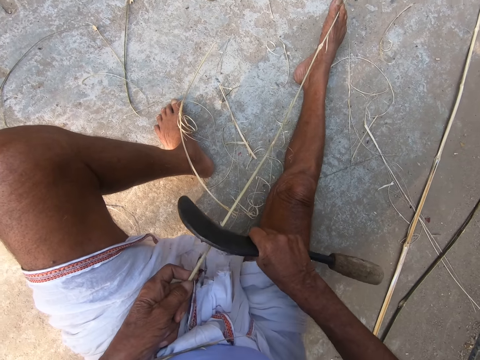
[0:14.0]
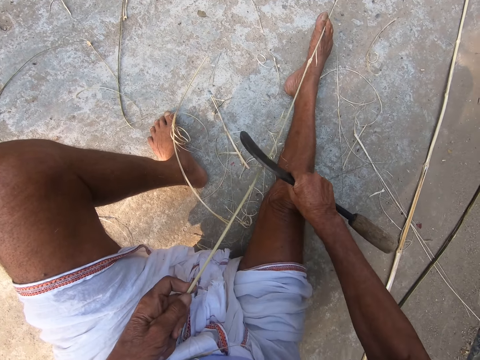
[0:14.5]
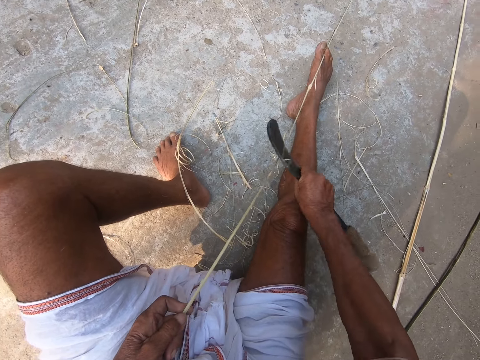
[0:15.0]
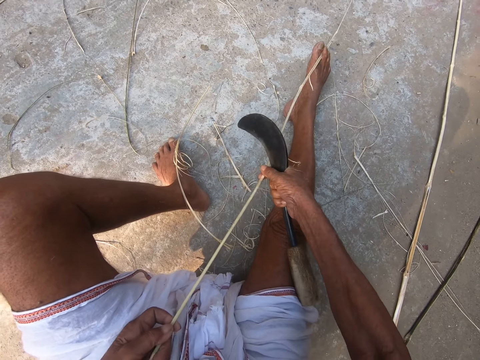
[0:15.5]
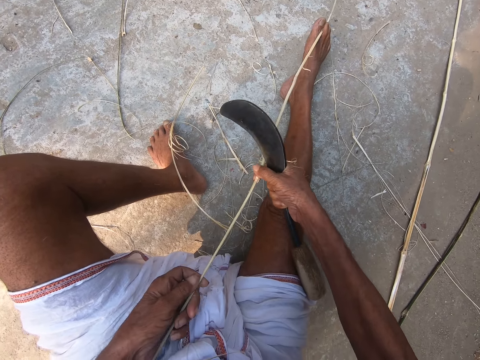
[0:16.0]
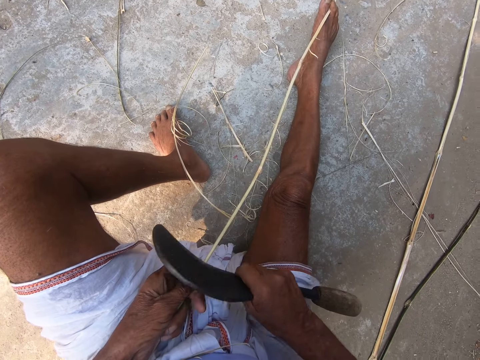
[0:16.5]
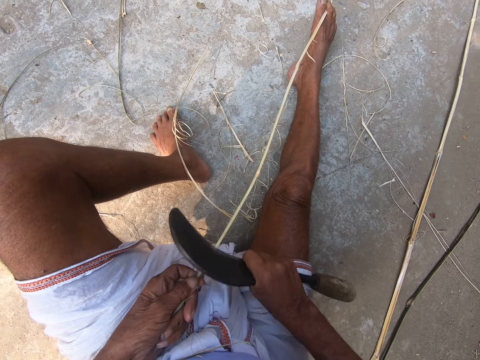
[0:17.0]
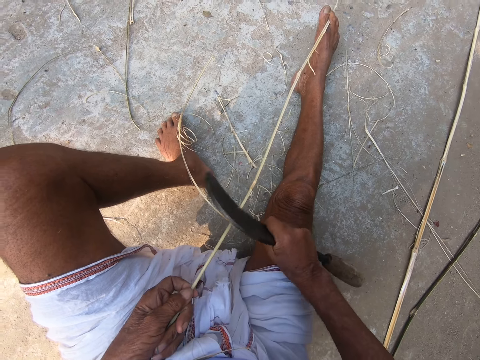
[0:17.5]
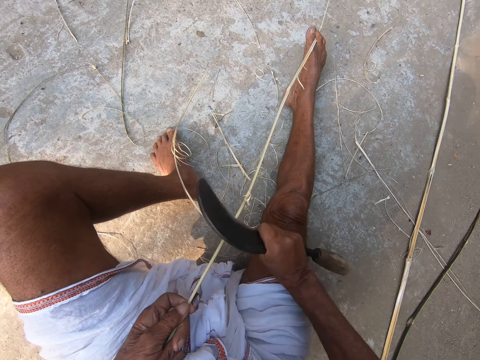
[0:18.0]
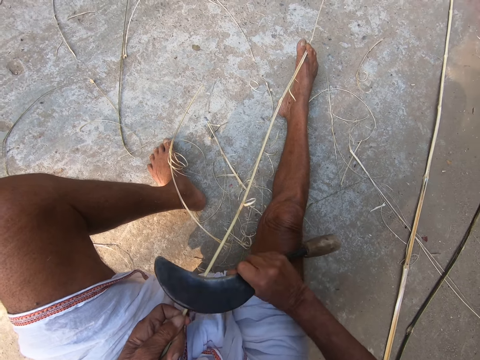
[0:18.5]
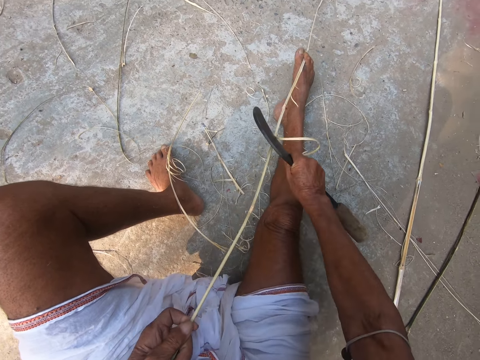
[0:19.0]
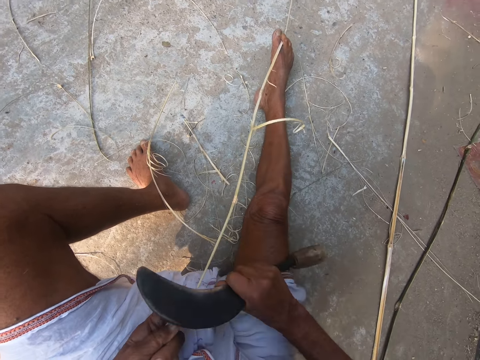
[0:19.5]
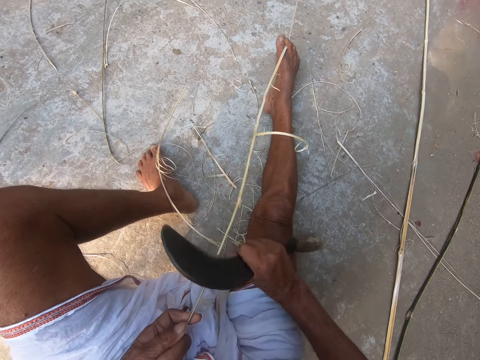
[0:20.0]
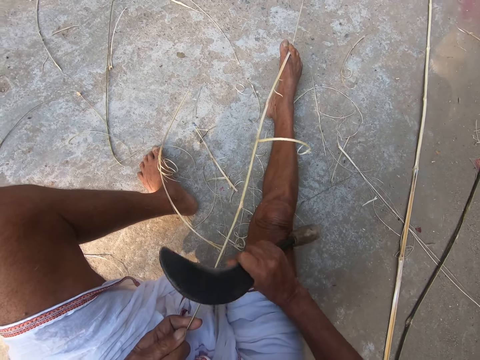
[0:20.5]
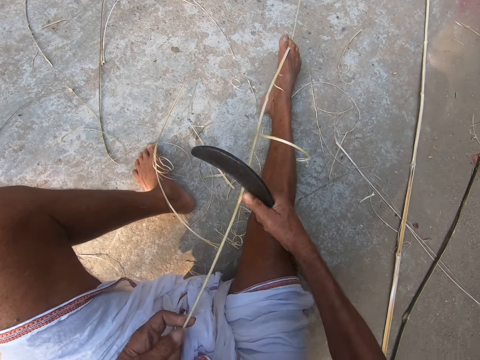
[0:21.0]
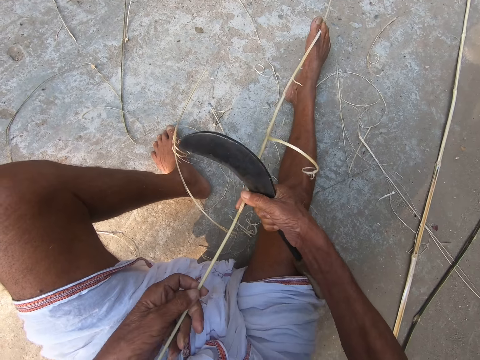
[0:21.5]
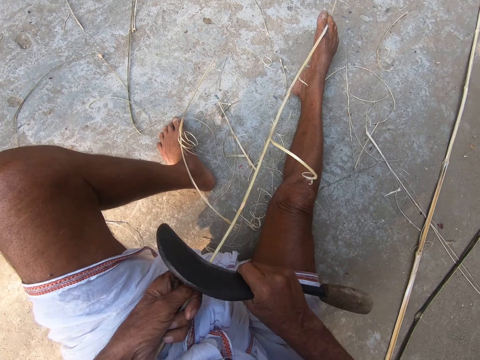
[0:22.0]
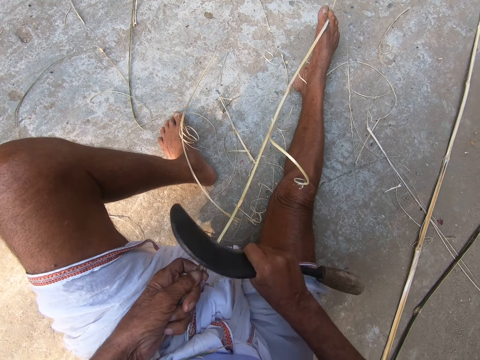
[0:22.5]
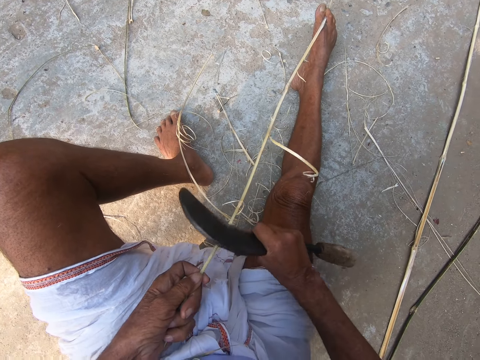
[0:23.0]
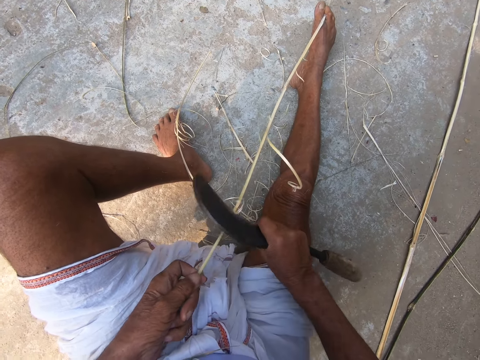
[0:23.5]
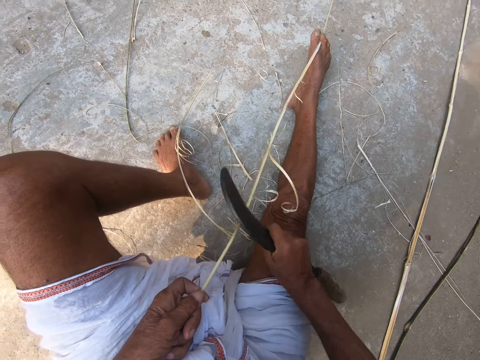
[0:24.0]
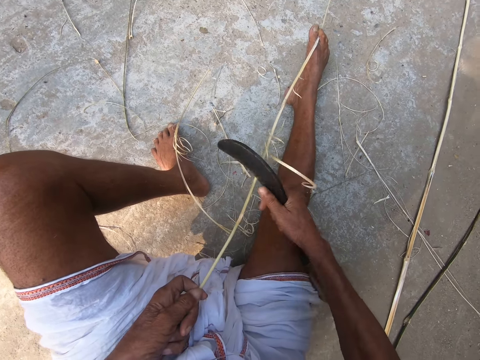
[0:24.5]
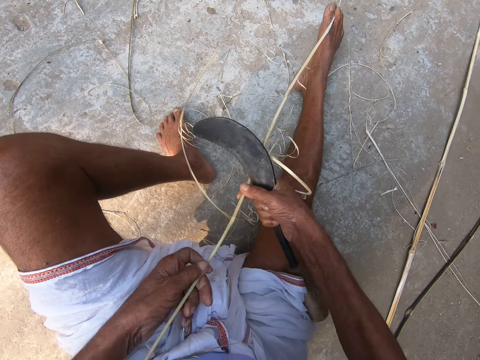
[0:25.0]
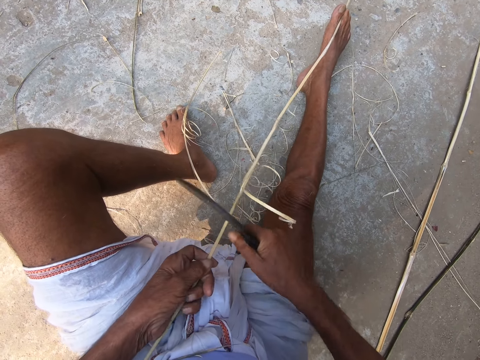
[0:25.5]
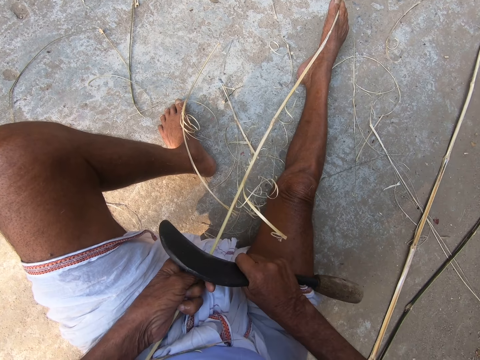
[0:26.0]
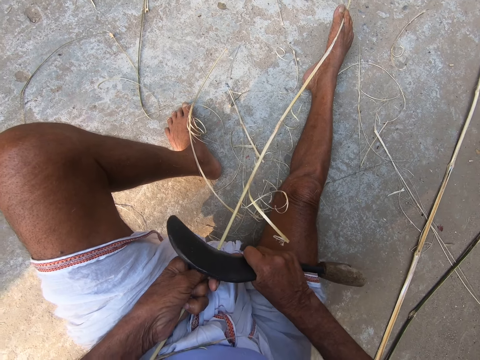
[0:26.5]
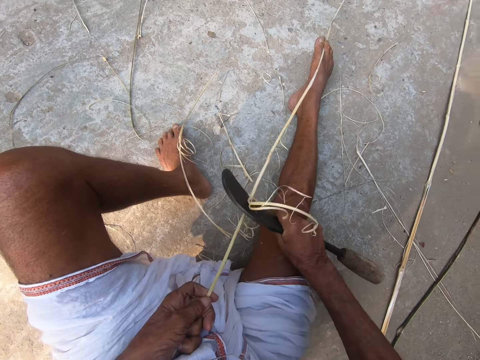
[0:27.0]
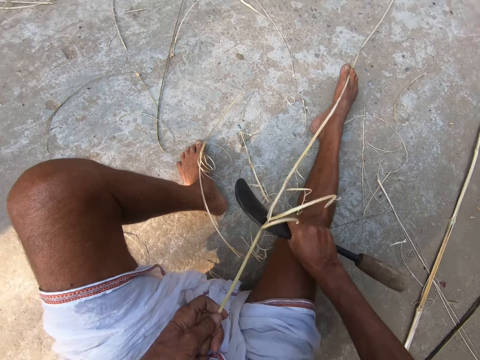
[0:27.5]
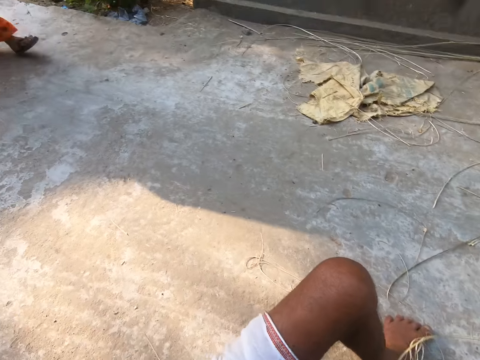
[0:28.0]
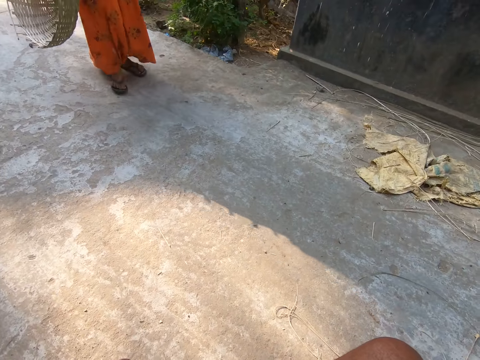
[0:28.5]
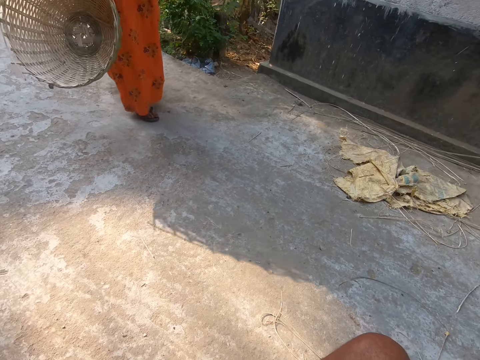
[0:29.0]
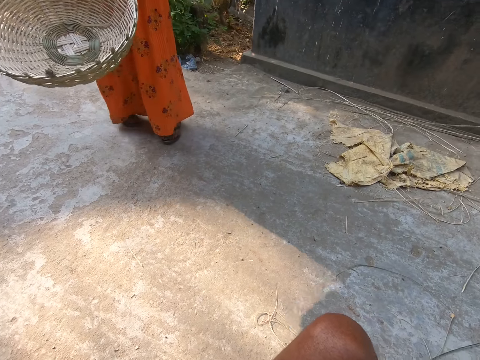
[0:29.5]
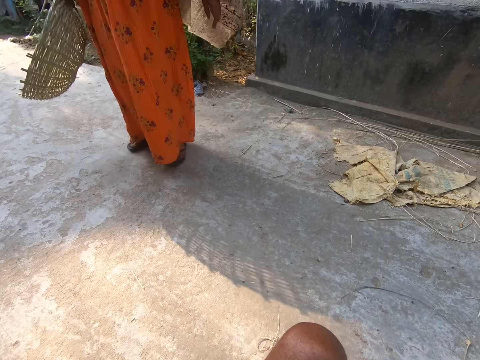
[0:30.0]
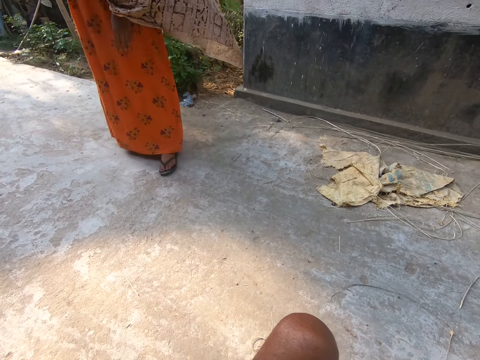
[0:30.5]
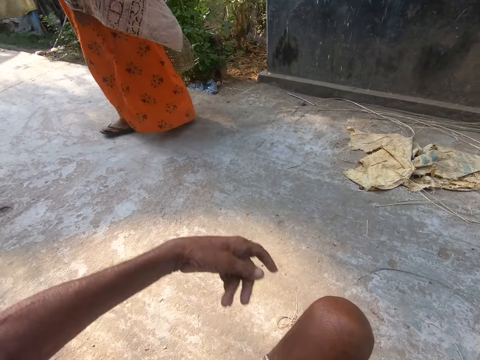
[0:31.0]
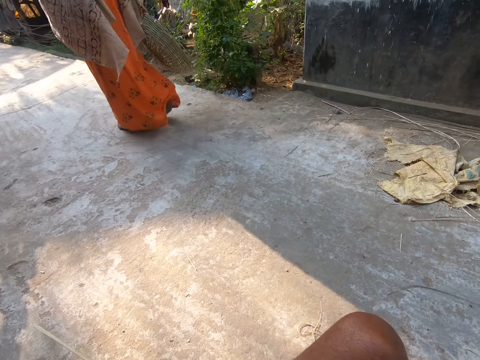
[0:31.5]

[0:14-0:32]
The camera wearer adjusts the bamboo stick with both hands. He scrapes the bamboo stick with the hand sickle in his right hand. He adjusts the bamboo stick with both hands. He scrapes the bamboo stick with the hand sickle in his right hand. He looks at a woman and converses with the woman.

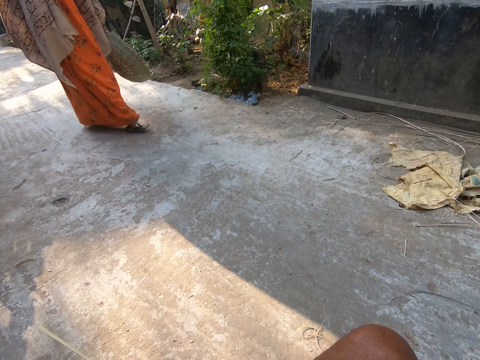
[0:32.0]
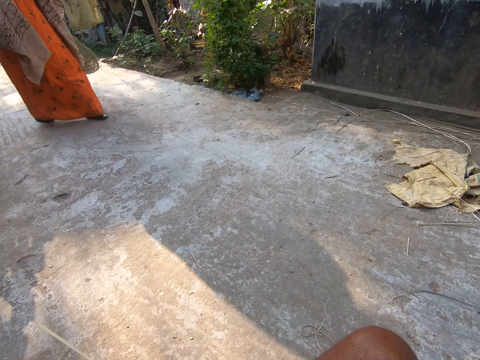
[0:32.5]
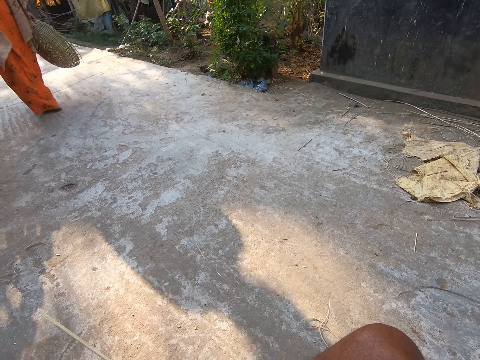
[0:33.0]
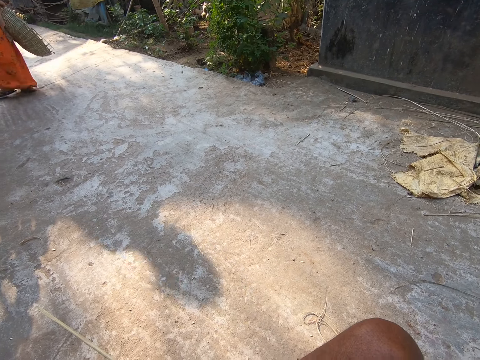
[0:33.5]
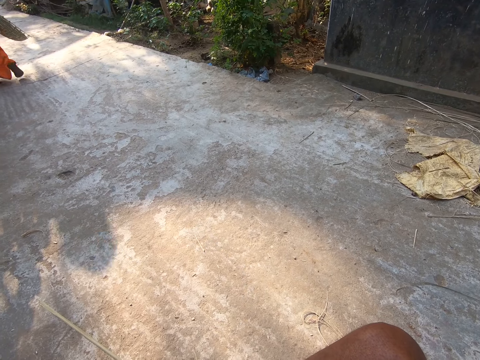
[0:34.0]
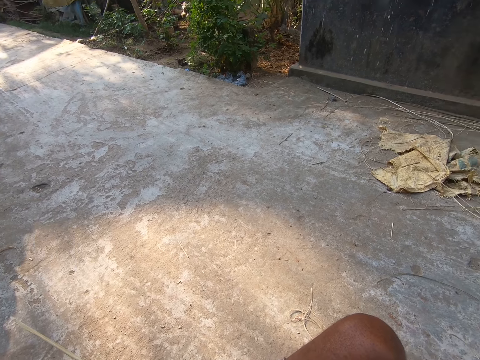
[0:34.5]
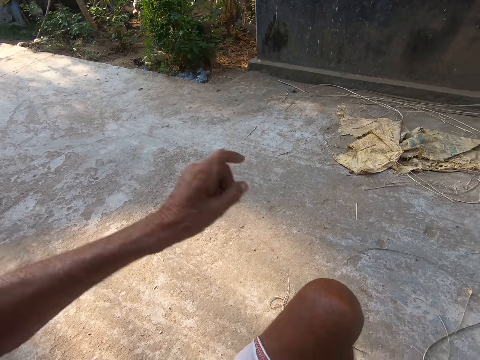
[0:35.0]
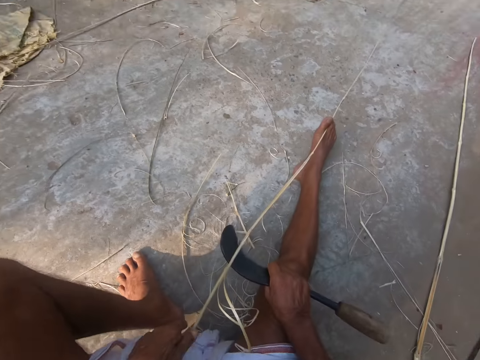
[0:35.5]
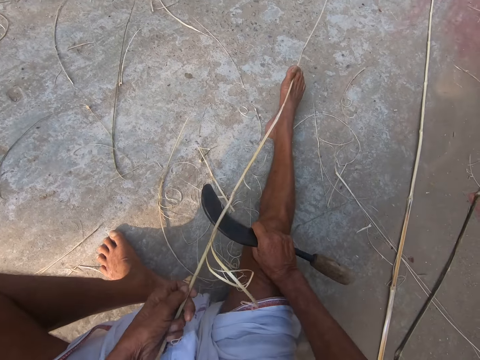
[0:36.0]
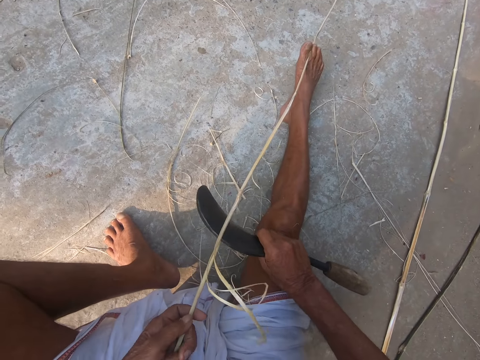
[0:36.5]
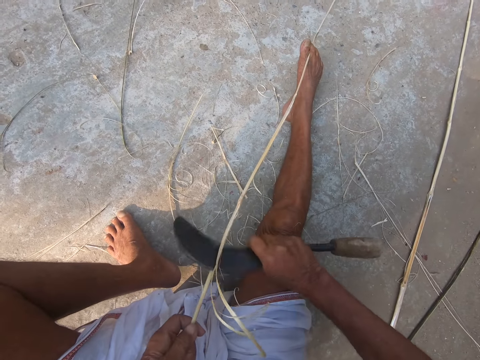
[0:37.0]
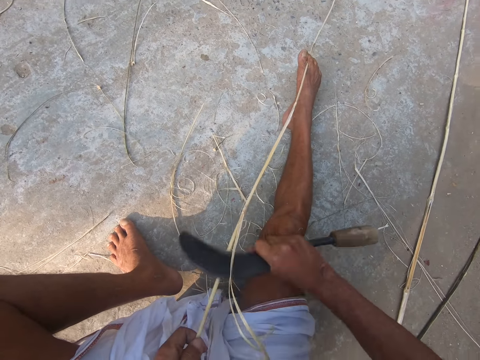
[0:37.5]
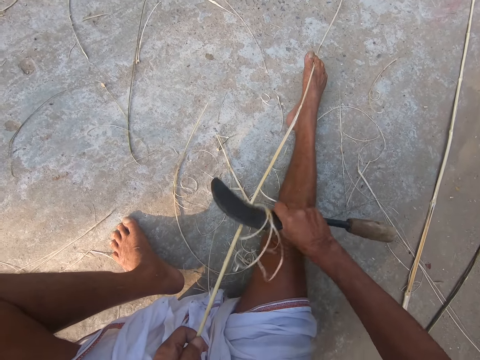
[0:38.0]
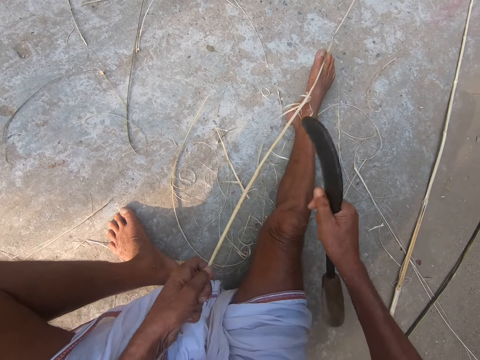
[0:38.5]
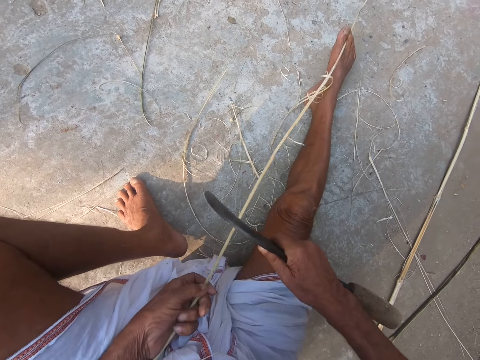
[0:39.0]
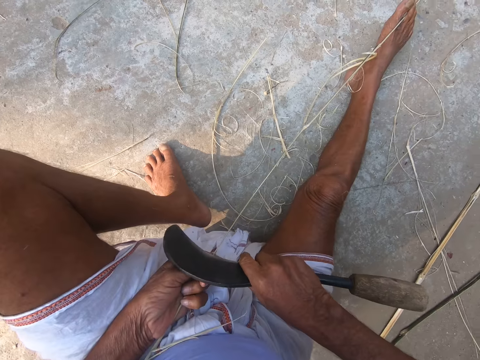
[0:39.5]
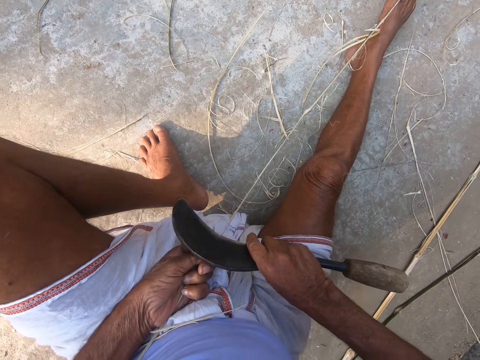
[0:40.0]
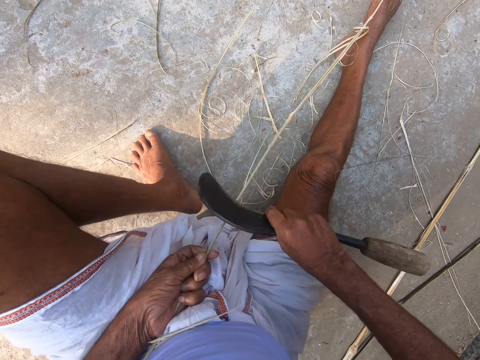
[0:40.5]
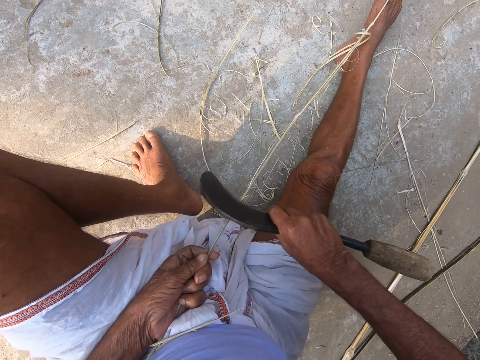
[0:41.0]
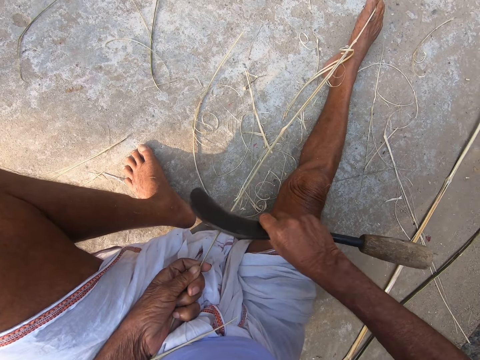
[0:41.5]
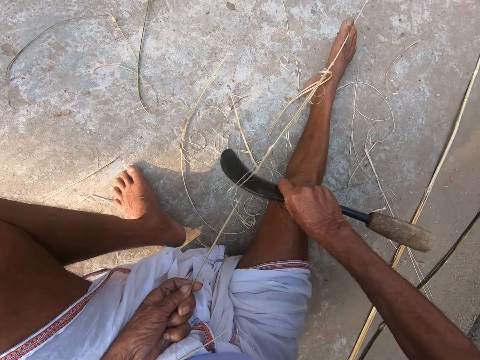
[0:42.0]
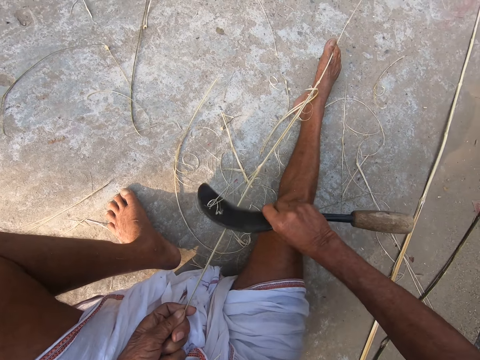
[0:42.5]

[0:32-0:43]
The camera wearer scrapes the bamboo stick with the hand sickle in his right hand.
